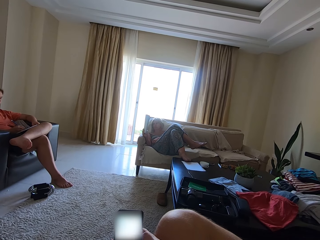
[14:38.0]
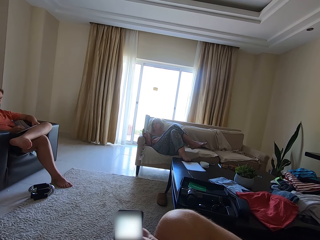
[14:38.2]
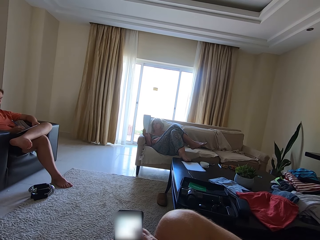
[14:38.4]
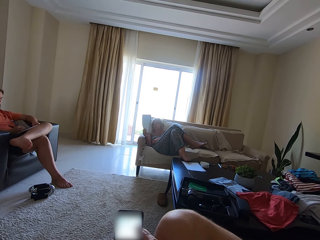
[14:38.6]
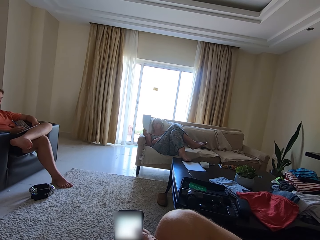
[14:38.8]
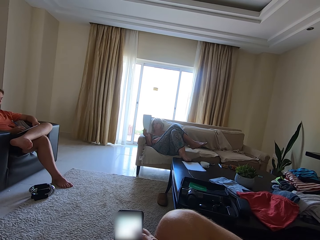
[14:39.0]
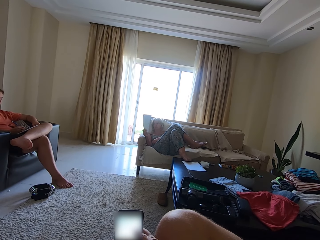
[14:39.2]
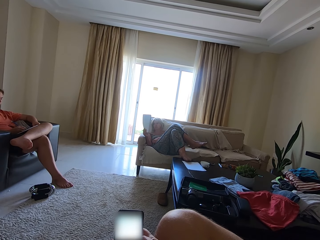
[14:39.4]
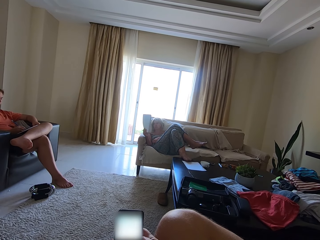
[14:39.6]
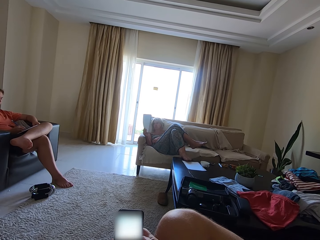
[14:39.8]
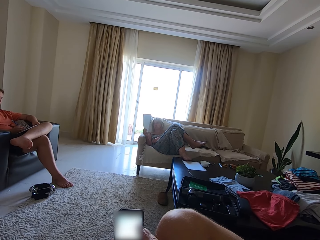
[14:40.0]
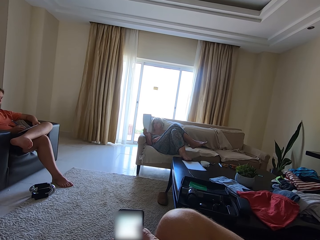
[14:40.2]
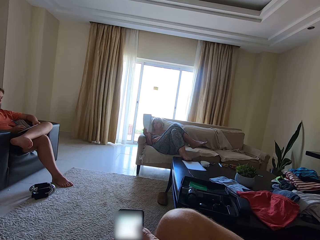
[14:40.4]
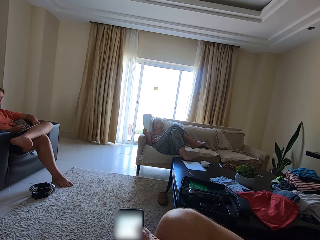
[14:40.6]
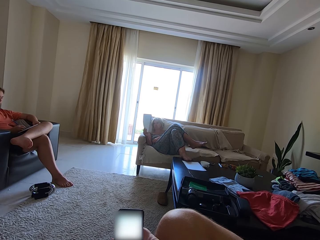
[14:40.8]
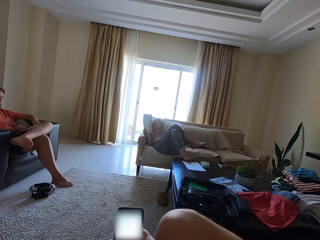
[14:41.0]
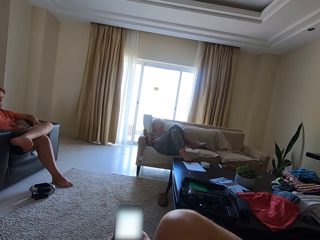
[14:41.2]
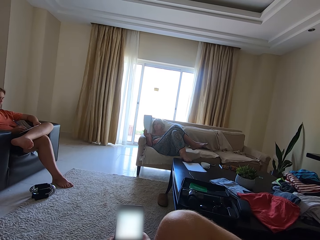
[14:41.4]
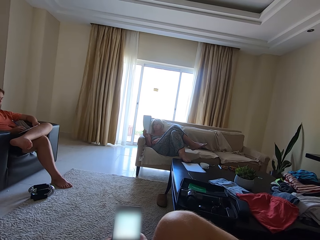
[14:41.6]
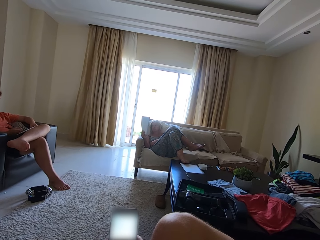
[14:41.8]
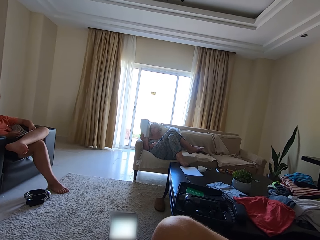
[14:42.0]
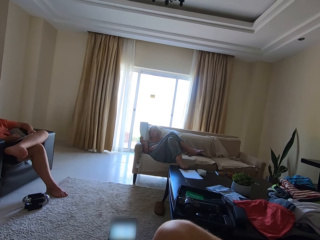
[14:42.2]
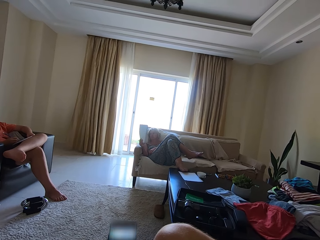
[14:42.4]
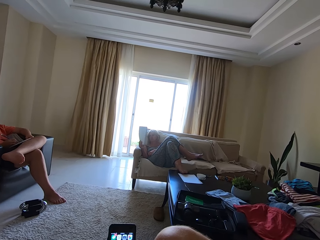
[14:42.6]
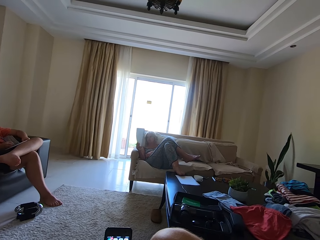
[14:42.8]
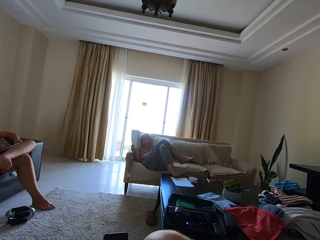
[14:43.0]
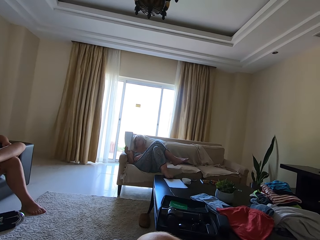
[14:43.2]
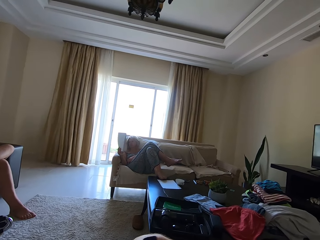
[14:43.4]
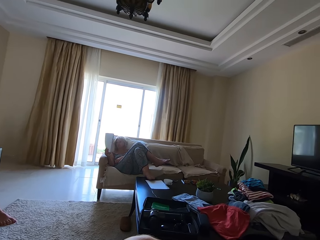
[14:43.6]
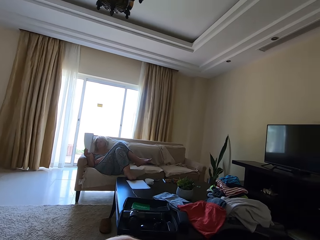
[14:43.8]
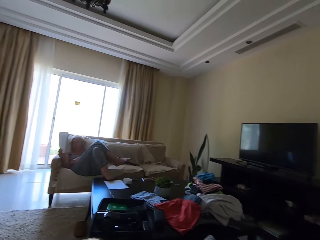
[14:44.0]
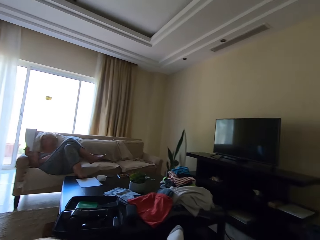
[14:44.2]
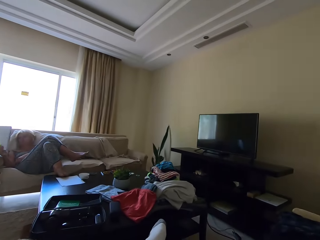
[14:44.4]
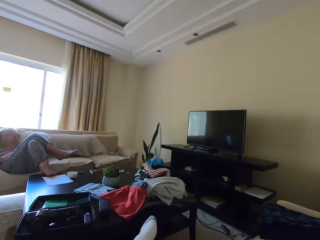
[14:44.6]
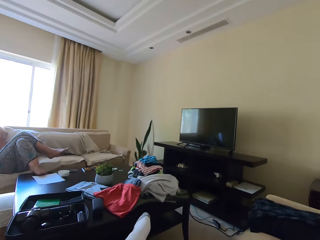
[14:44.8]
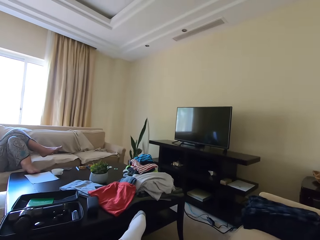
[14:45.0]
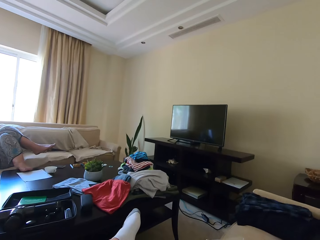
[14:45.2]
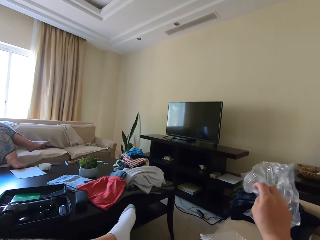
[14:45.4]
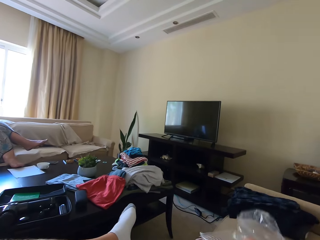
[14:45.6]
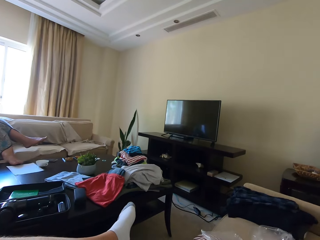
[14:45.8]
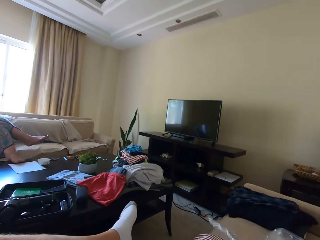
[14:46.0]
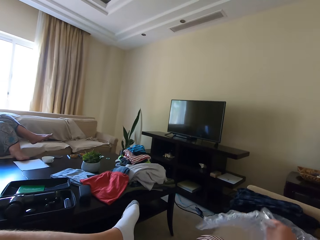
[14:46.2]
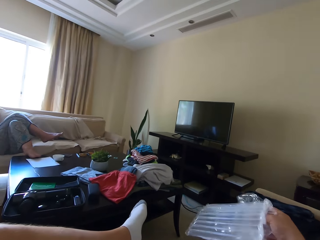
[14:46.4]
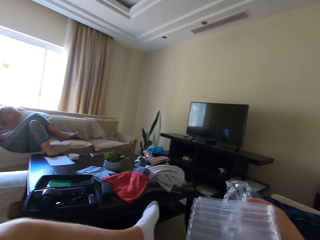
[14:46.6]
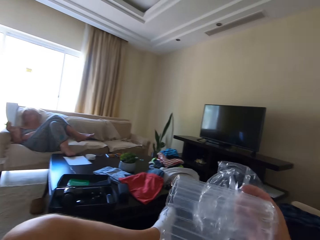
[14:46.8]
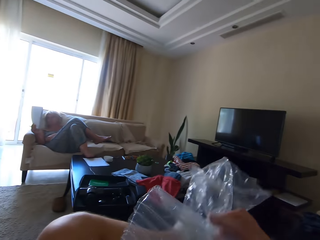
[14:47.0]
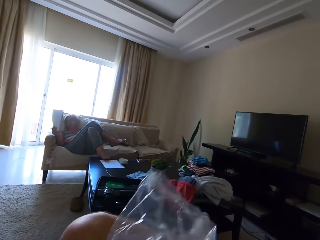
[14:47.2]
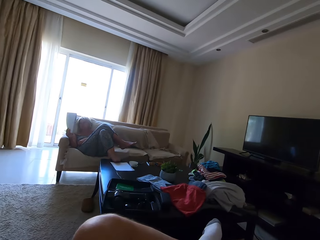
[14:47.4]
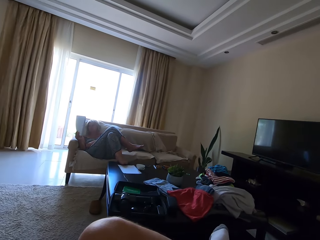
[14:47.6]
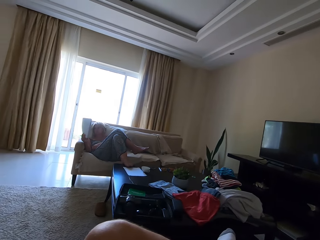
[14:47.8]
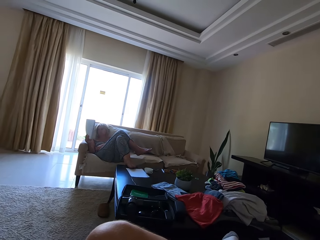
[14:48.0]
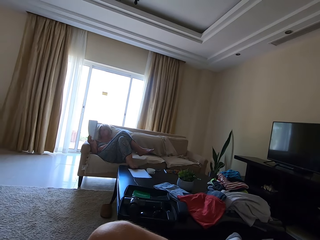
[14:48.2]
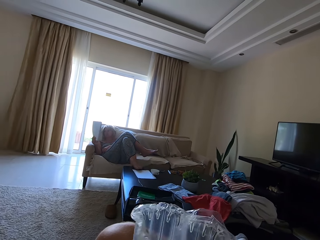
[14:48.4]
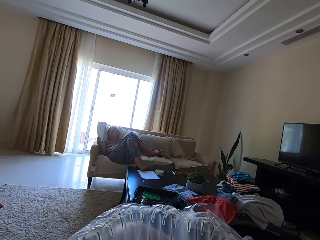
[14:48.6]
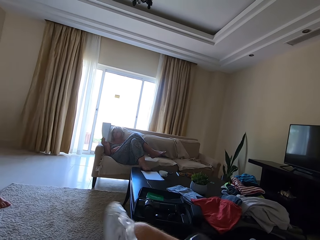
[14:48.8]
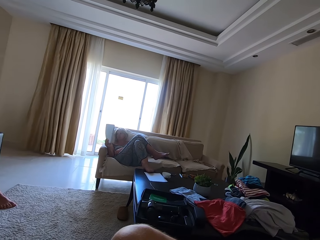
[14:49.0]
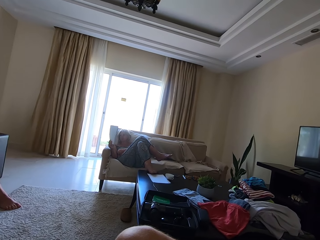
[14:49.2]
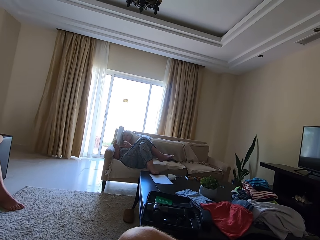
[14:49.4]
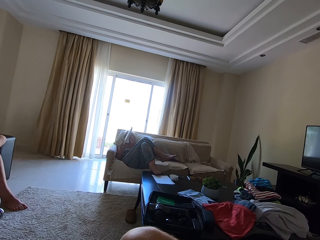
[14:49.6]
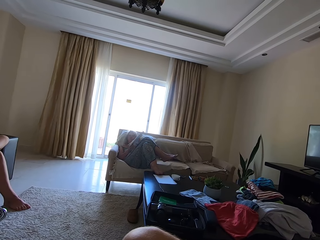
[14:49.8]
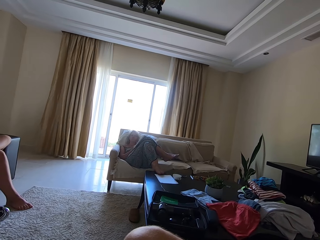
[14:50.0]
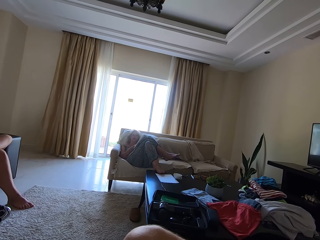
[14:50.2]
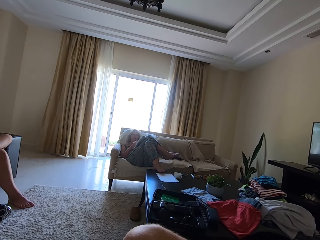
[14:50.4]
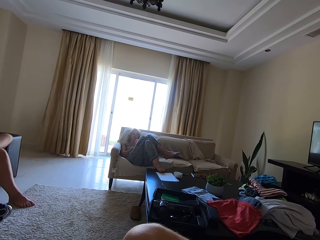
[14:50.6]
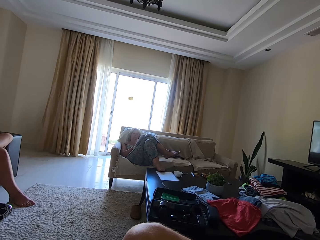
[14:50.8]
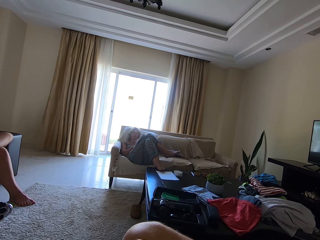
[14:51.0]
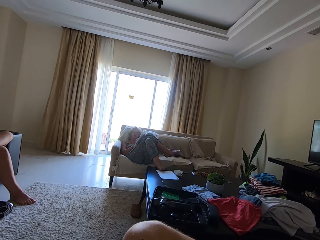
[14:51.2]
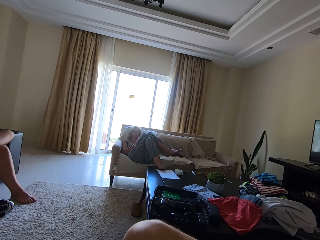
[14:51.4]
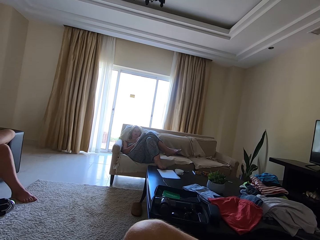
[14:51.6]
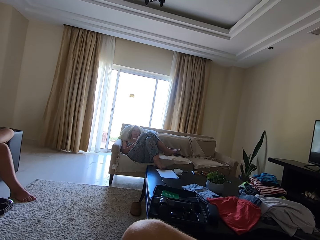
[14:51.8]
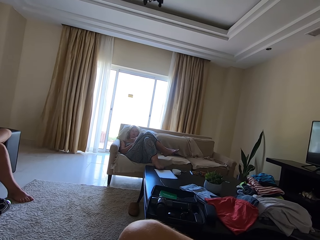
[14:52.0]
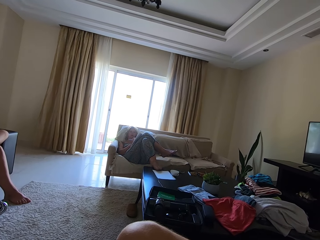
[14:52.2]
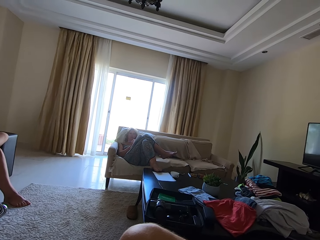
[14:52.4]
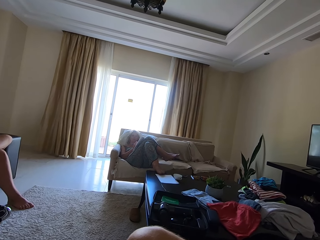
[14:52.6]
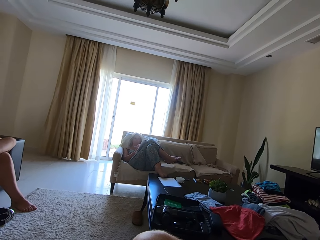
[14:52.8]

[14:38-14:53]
A person writes on a book with a pen. The camera wearer operates a phone. Another person holds a book. The camera wearer turns around. He picks a nylon wrap from a chair with his right hand. He adjusted a polythene bag. He holds the nylon wrap with both hands. A woman interacts with the camera wearer. The woman holds the book with both hands. The woman drops the book in her hands on her laps. The woman writes on the book with a pencil in her right hand.

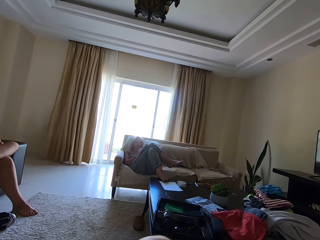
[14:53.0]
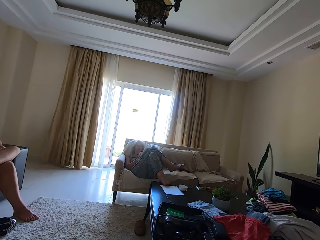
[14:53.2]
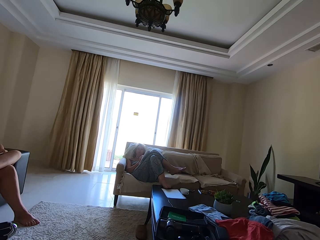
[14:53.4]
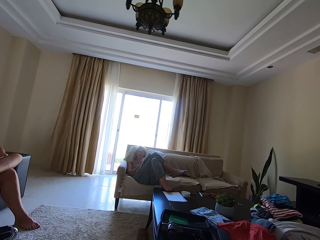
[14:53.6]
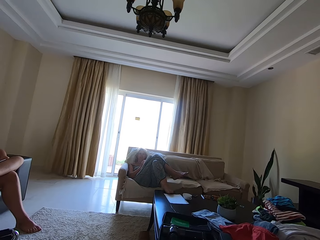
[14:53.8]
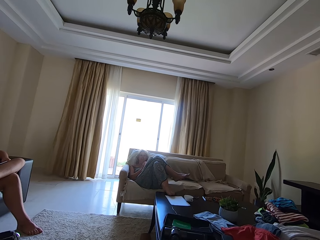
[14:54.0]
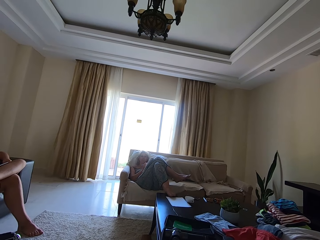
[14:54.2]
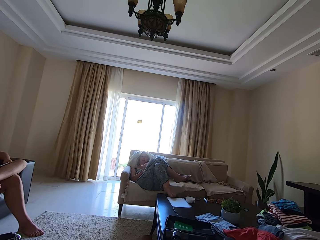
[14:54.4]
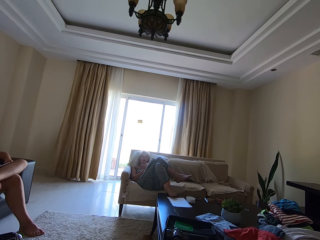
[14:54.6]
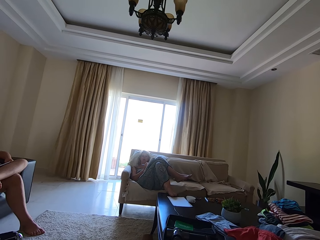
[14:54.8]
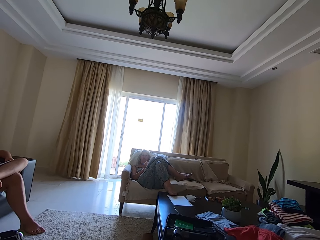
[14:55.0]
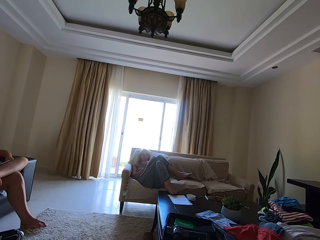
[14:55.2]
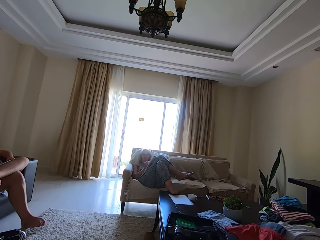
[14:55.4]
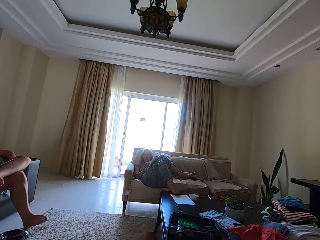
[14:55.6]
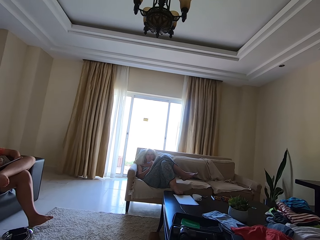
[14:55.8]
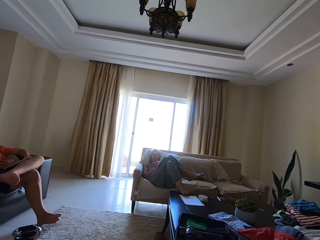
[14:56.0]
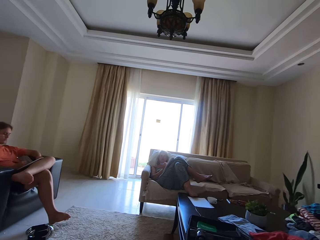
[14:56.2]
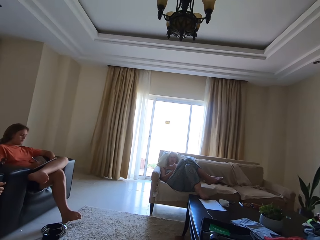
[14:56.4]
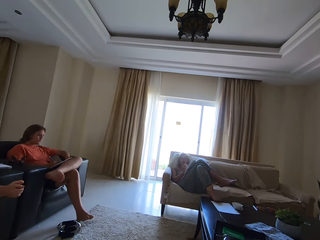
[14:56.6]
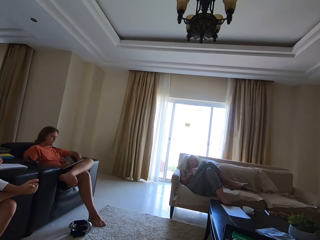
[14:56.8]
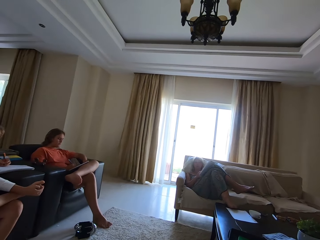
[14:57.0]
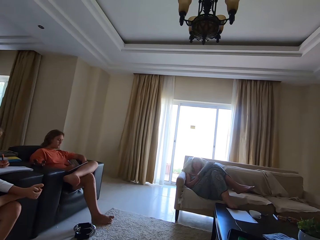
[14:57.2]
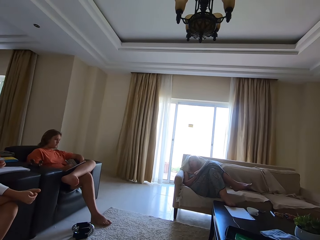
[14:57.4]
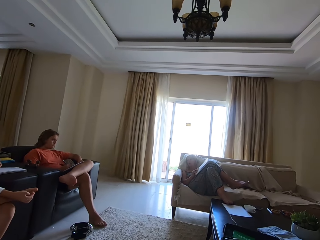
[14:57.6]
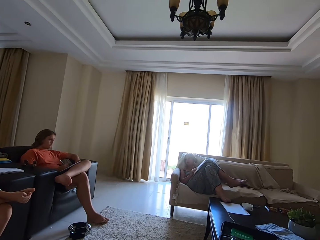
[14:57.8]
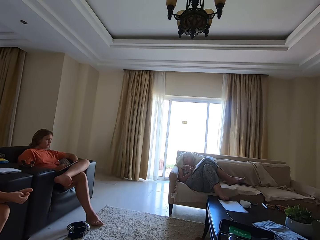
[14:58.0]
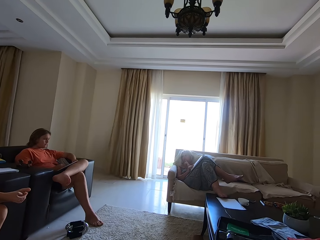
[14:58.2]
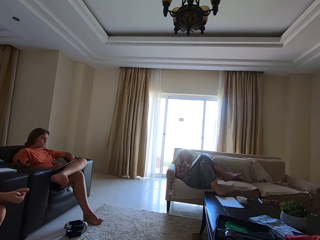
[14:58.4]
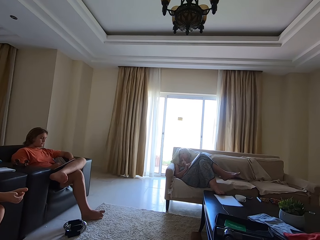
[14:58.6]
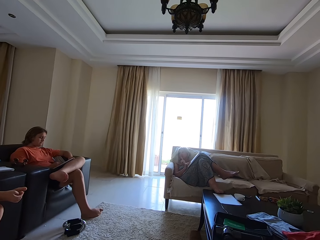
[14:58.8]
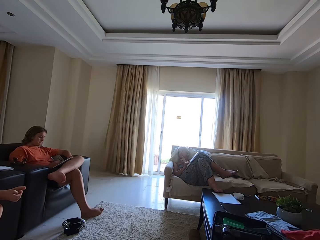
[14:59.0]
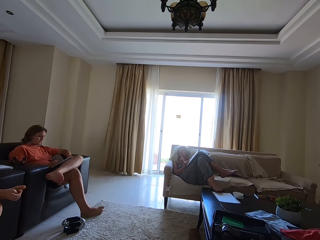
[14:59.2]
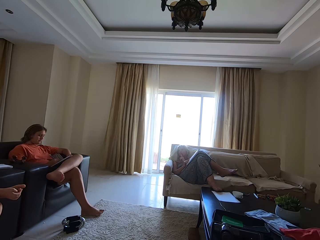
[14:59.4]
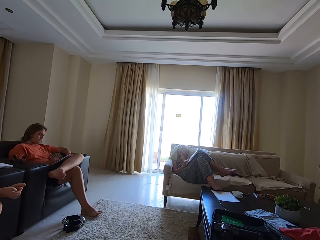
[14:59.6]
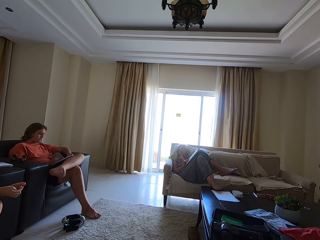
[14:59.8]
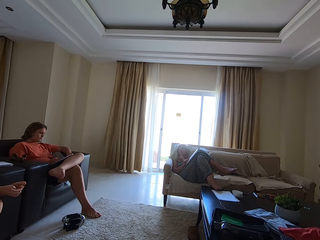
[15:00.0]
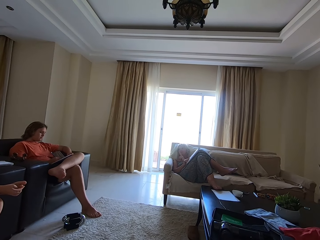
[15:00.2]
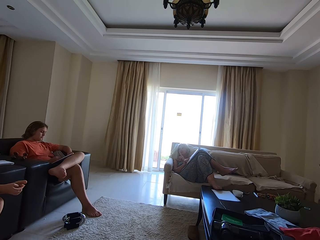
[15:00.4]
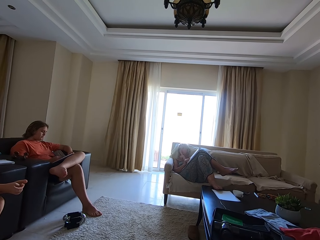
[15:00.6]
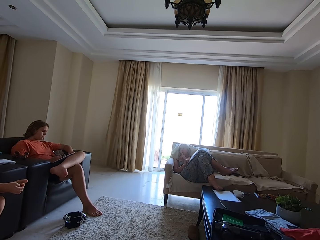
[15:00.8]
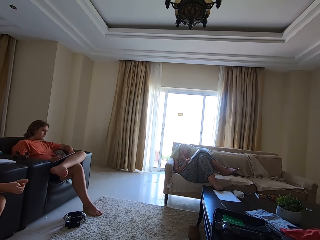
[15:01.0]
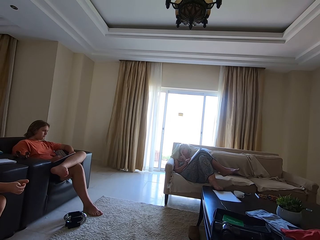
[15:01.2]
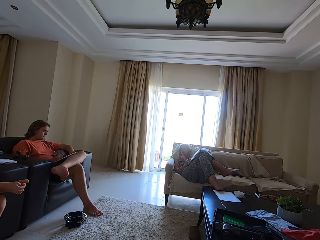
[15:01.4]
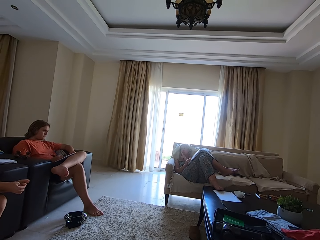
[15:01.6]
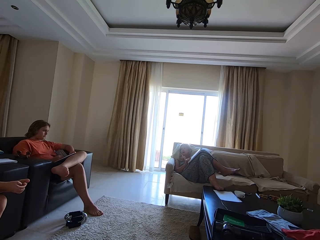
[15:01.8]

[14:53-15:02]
The camera wearer turns around. The woman holds the book with her right hand.
